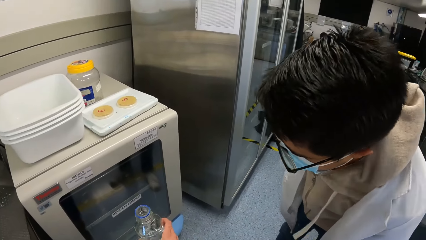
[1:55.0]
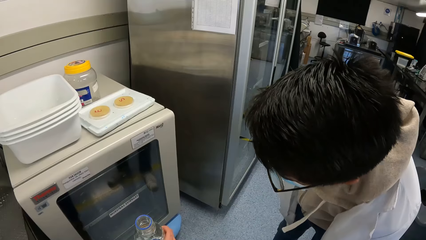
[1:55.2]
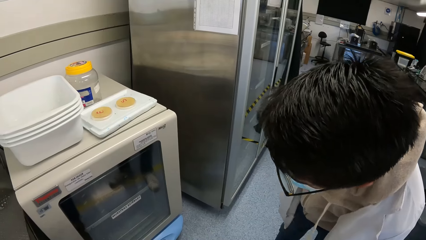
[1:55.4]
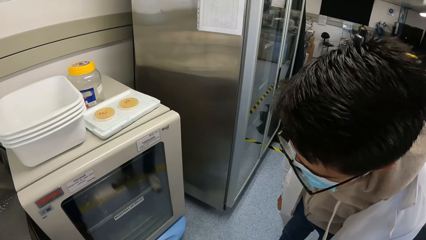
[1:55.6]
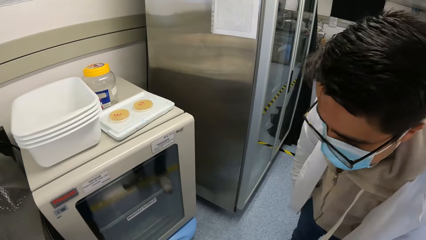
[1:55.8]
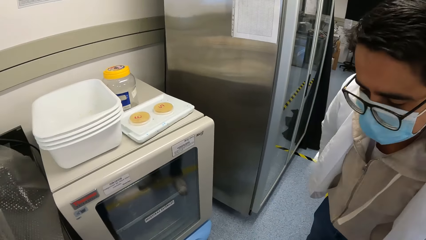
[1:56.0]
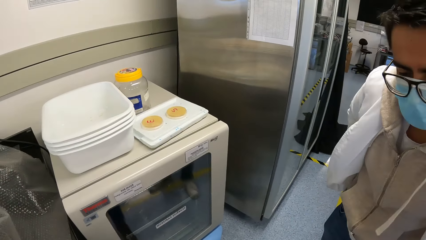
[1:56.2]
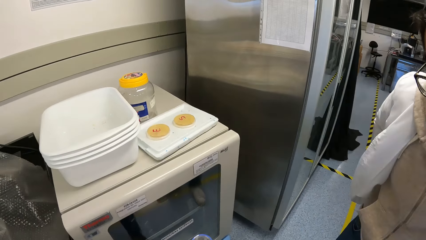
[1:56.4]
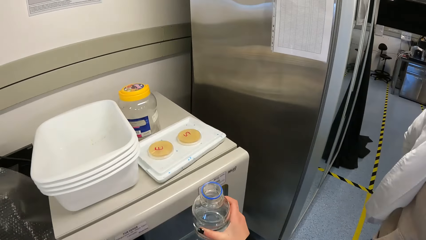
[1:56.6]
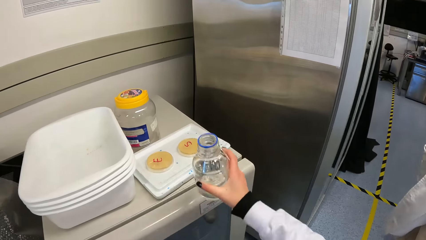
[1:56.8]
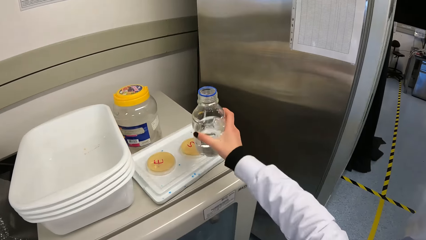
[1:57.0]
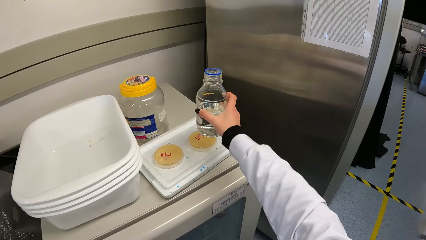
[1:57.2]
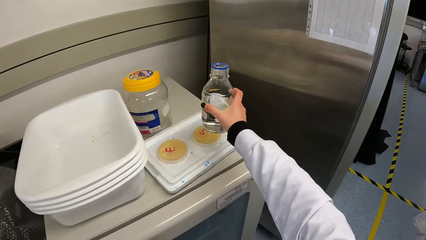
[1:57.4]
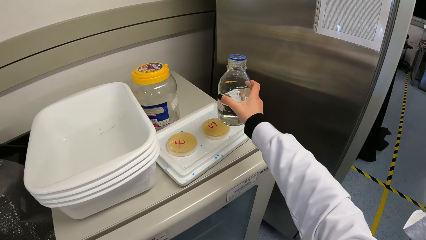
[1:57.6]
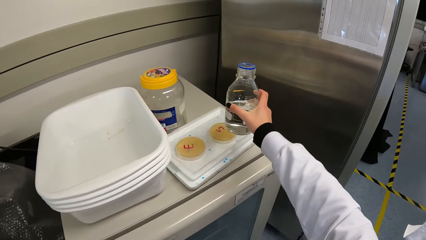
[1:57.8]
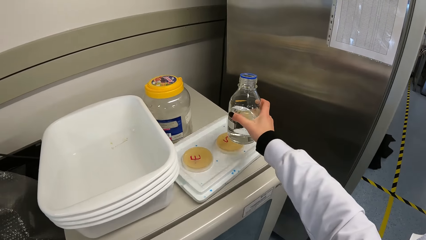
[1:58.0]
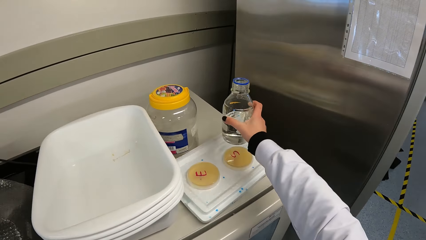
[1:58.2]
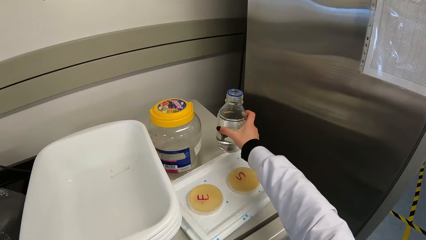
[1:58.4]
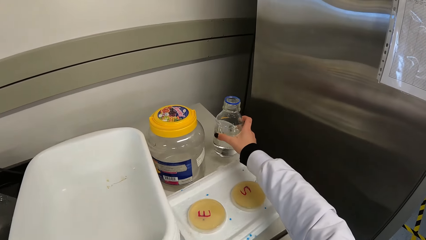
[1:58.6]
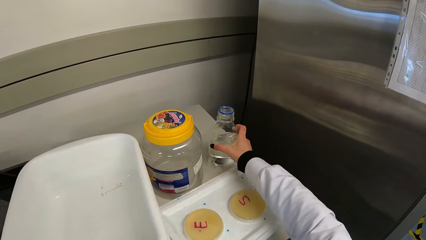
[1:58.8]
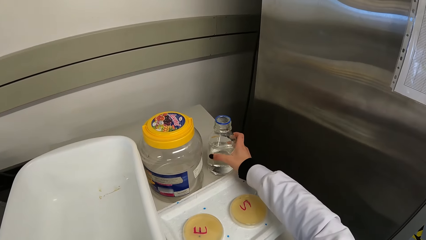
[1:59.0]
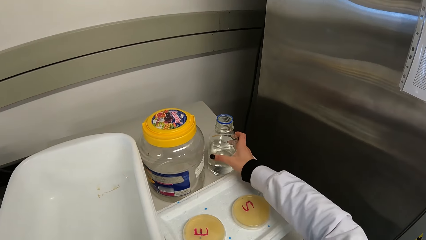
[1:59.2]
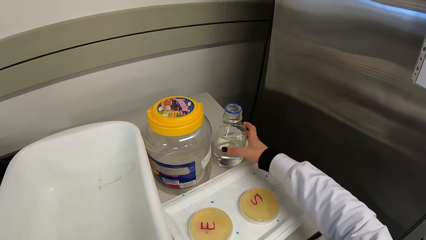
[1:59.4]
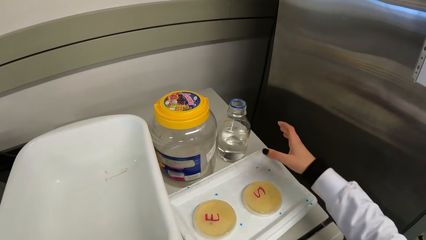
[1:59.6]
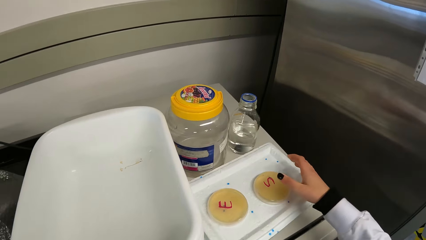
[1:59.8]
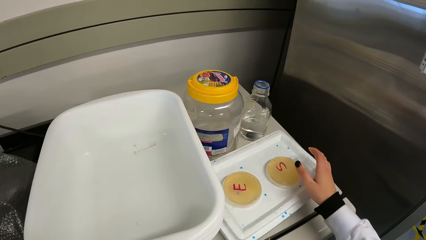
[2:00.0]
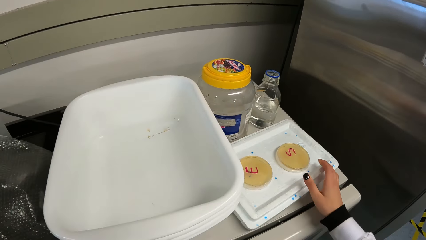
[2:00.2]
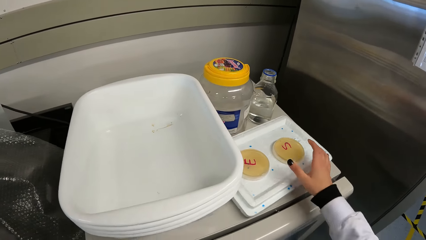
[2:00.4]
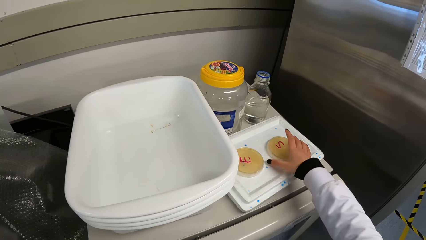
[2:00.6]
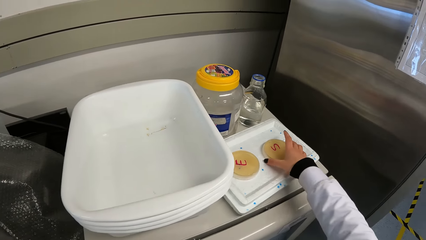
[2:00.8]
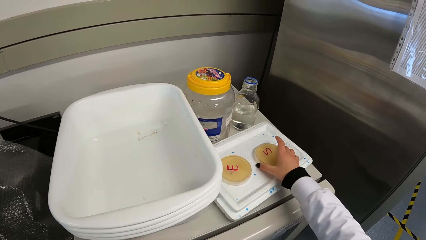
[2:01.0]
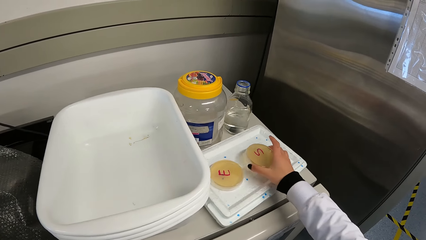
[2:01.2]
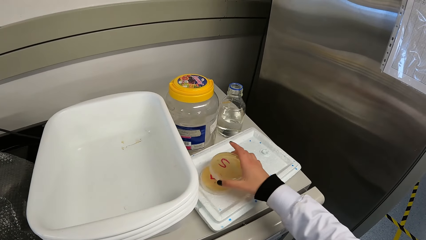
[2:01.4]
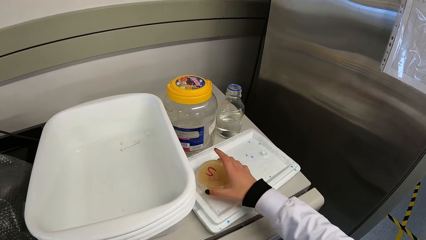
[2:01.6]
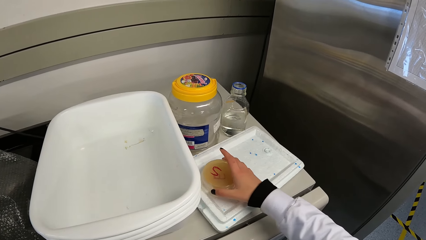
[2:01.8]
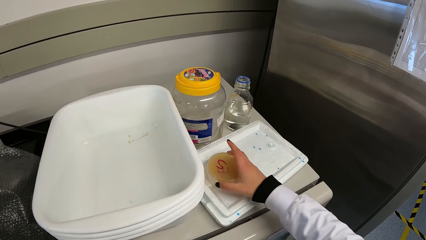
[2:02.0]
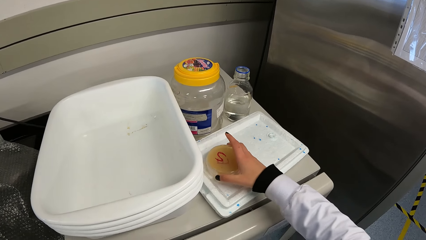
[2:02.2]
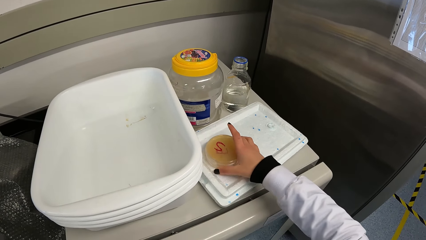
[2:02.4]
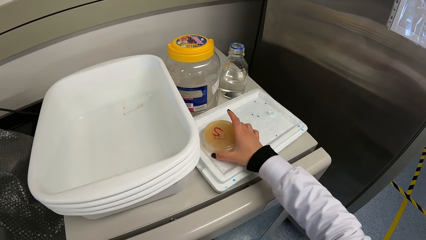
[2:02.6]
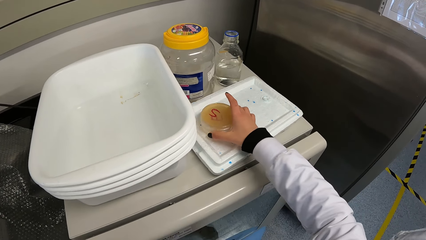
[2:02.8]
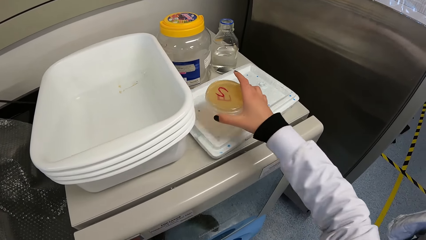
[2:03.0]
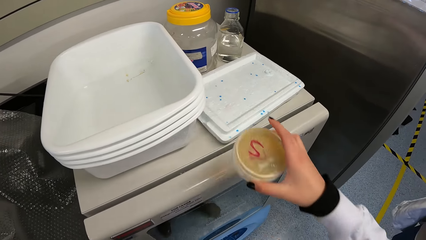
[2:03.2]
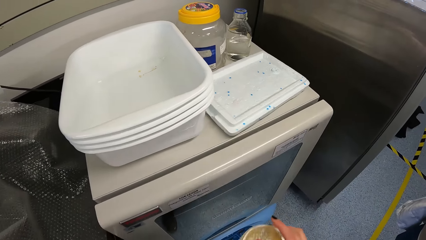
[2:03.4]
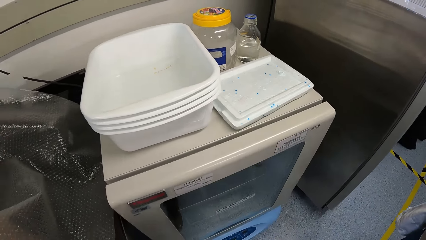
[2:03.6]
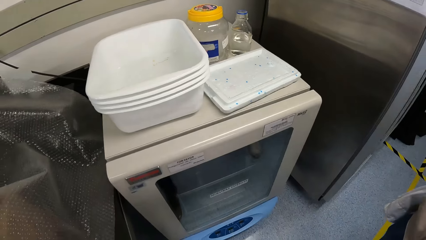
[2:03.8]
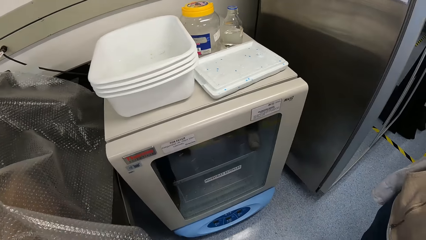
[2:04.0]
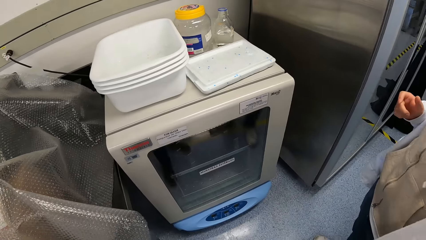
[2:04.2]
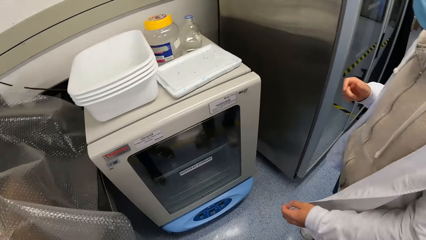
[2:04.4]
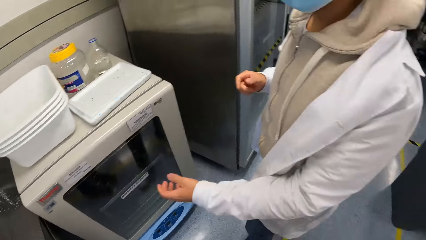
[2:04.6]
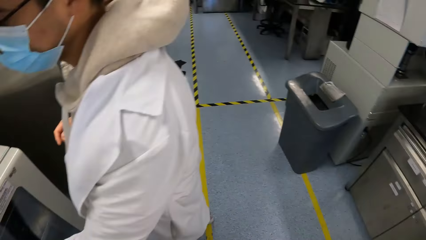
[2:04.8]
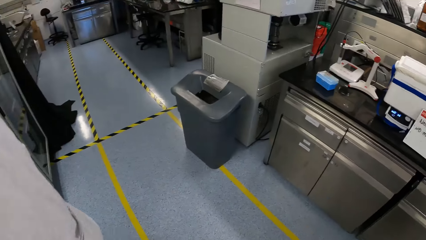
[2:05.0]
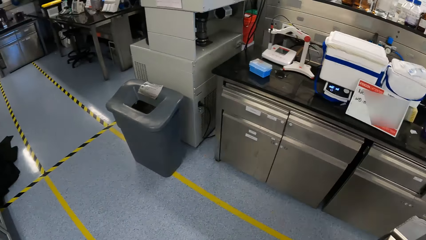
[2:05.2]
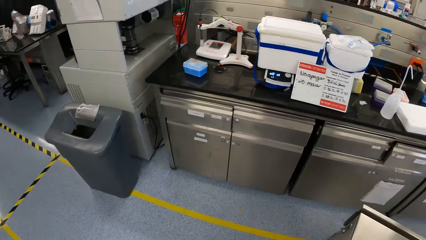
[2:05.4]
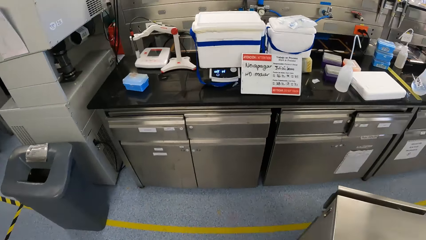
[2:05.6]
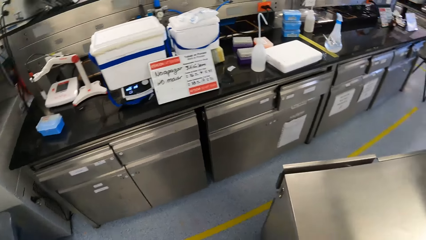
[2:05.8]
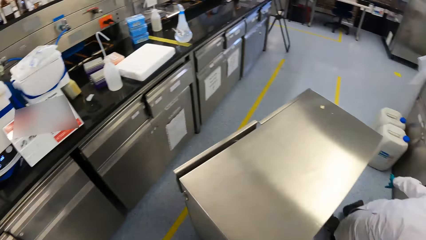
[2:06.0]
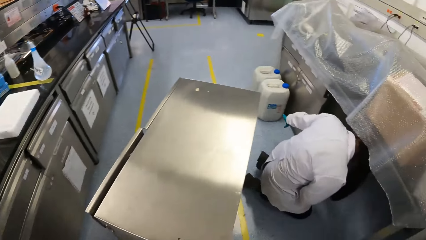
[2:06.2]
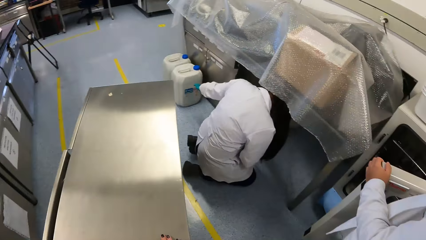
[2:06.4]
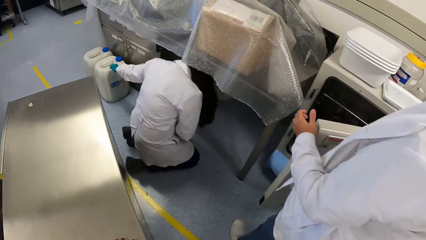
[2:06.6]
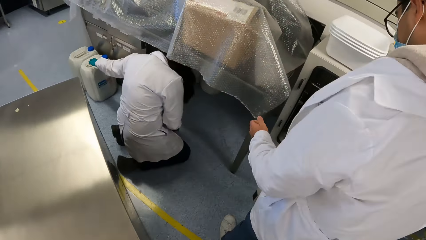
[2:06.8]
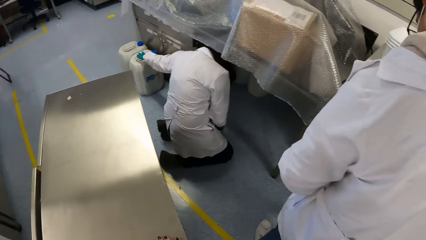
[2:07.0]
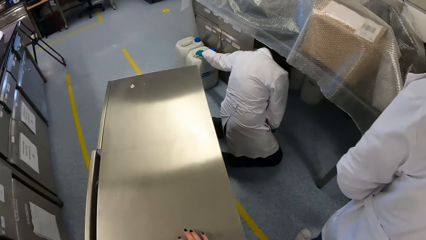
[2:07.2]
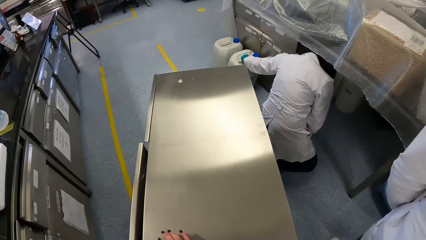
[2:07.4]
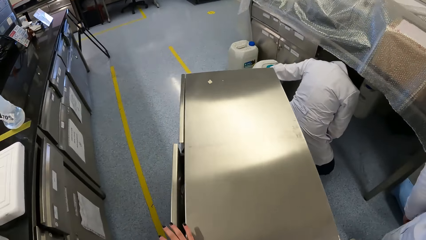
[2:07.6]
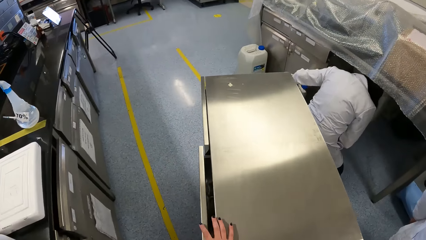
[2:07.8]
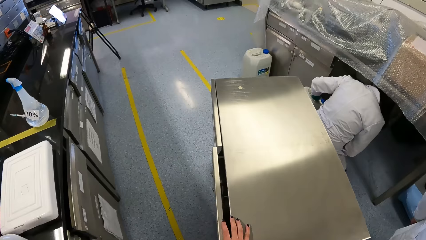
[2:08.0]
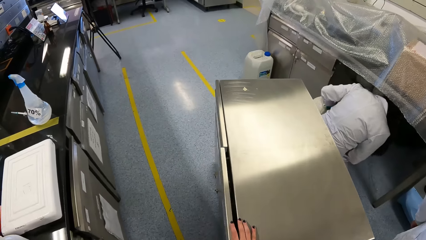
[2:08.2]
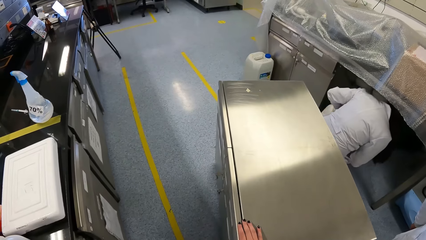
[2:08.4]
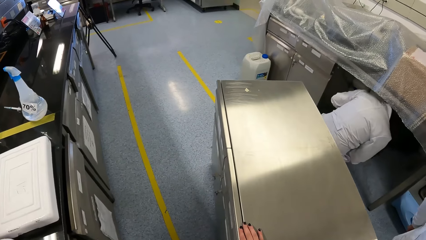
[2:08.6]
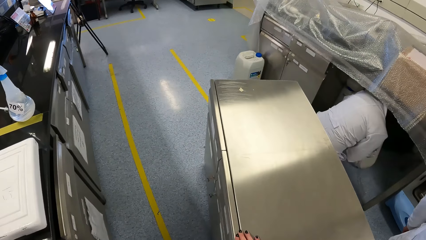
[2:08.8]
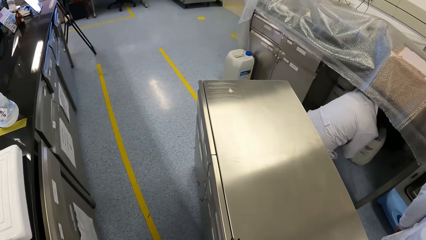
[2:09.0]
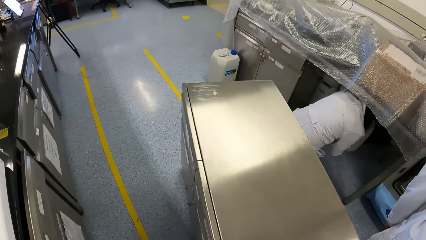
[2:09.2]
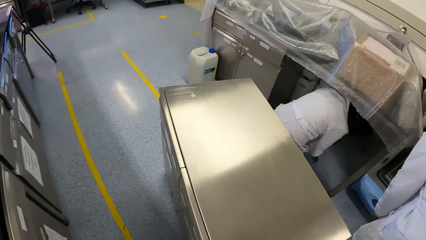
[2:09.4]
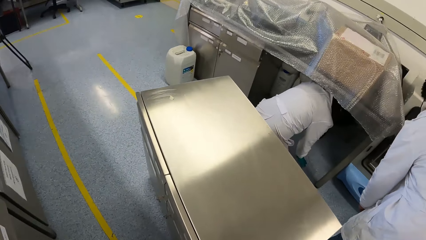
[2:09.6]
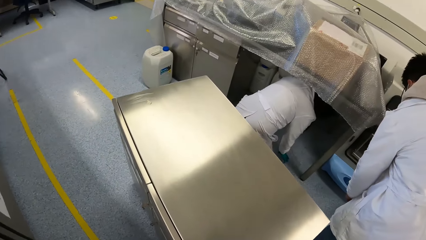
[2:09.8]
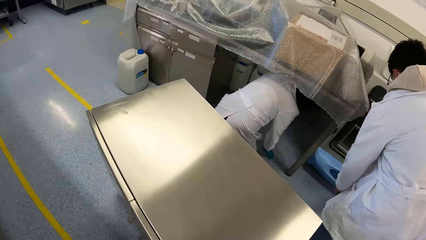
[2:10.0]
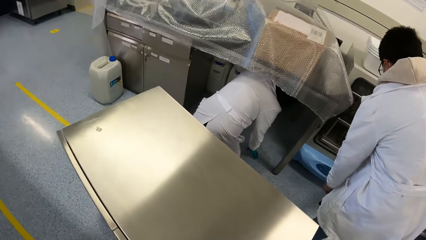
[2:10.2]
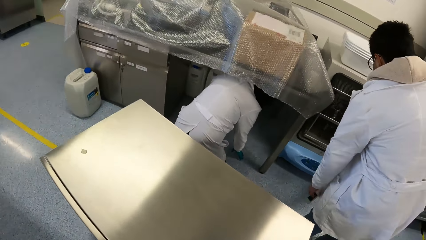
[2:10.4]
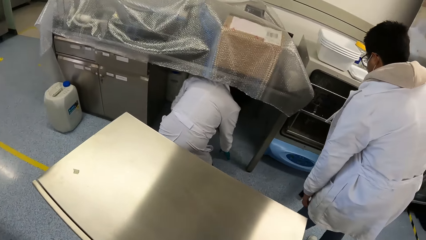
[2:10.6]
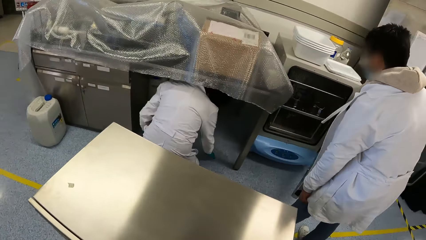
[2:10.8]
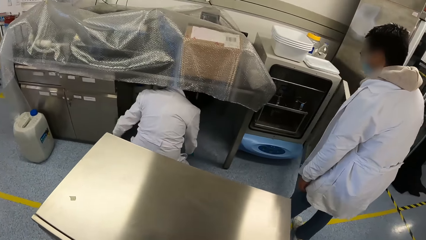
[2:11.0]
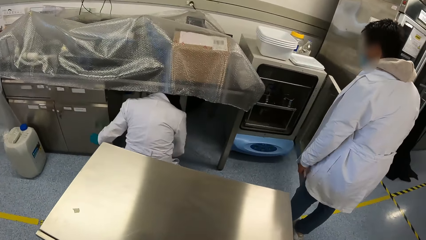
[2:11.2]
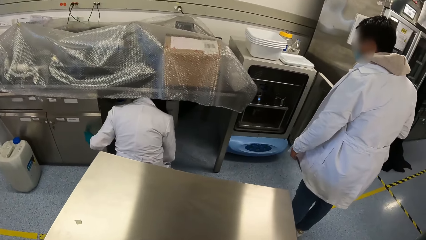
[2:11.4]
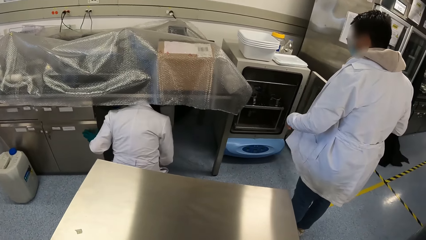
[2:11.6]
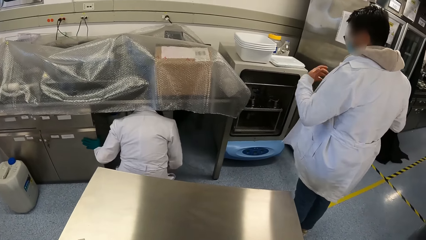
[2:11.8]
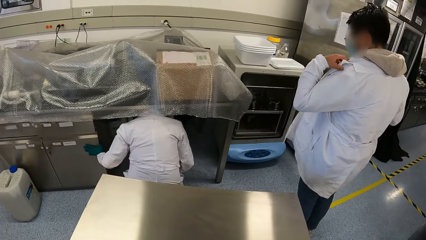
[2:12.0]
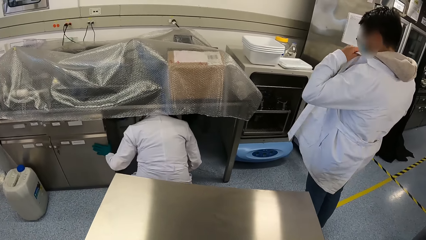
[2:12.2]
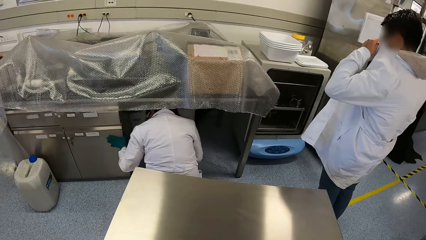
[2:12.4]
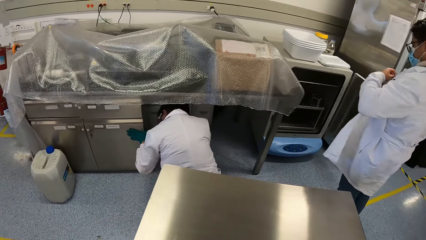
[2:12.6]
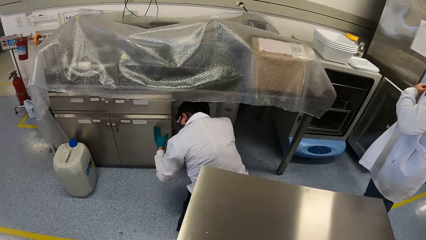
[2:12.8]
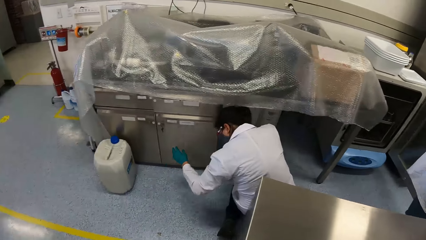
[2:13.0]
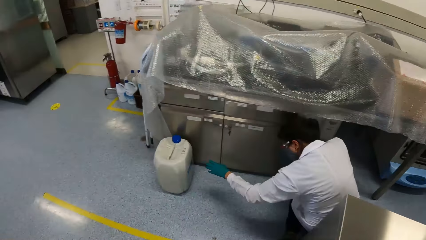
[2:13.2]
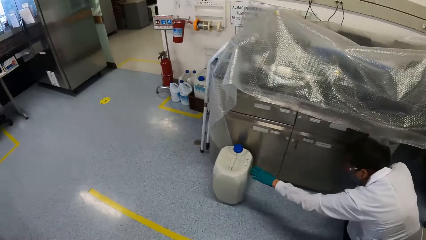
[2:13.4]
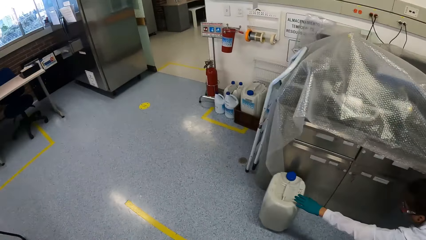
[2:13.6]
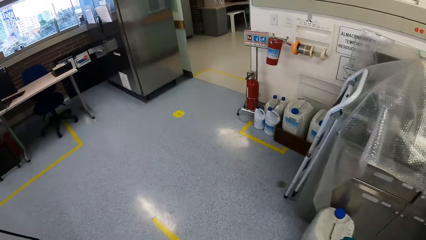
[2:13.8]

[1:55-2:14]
The camera wearer places the glass bottle of water in her right hand on the incubator. She picks the petri dish from the tray with her right hand. She places the petri dish in her right hand on the petri dish on the tray. She picks the two petri dishes from the tray with her right hand. A man opens the incubator with his left hand. The camera wearer walks around. She places her right hand on the laboratory cabinet. A woman picks a gallon on the floor with her left hand. The camera wearer closes a drawer of the laboratory cabinet. The woman places the gallon under a table. The woman places her left hand on a laboratory cabinet door. The man adjusts his laboratory coat with his left hand. The woman touches the gallon on the ground with her left hand.
